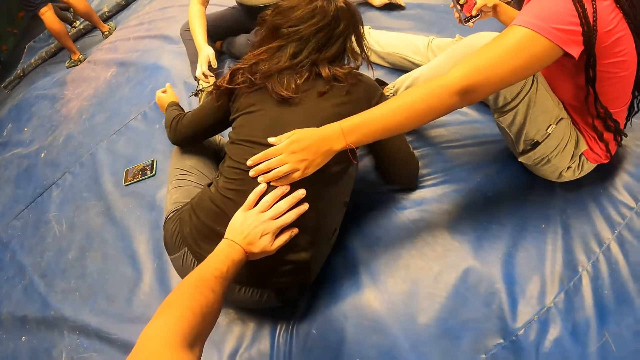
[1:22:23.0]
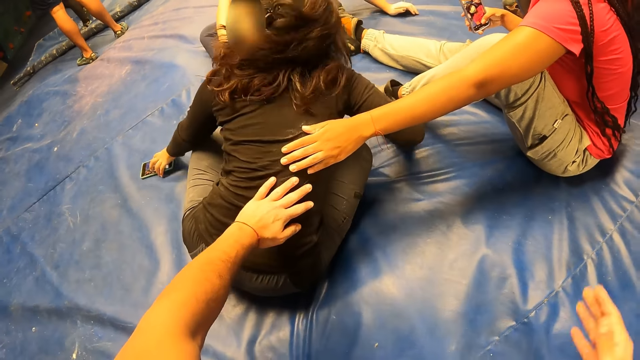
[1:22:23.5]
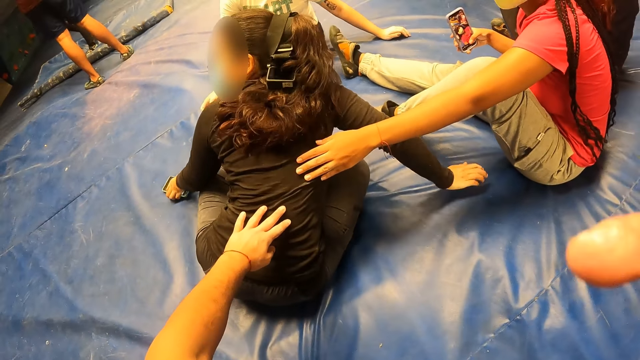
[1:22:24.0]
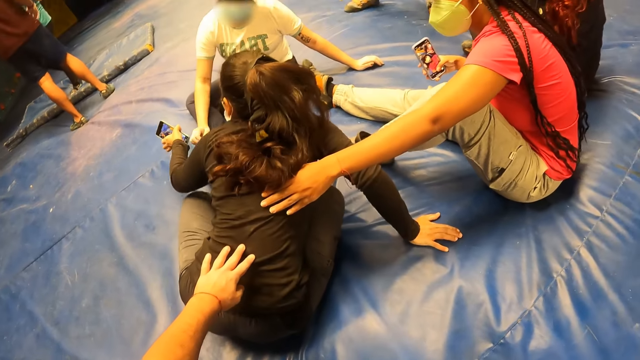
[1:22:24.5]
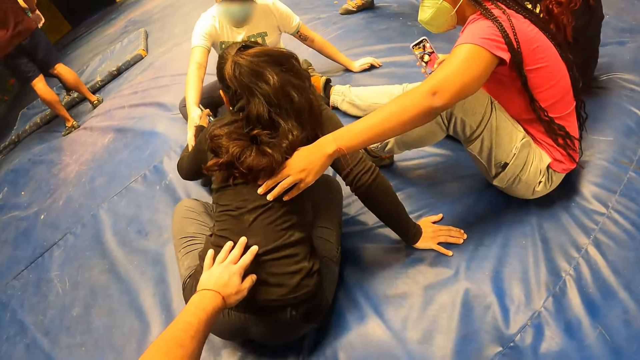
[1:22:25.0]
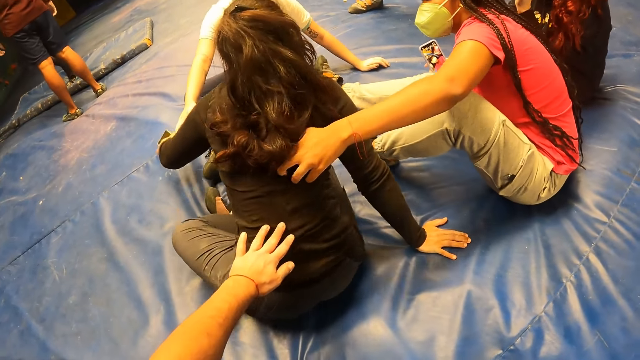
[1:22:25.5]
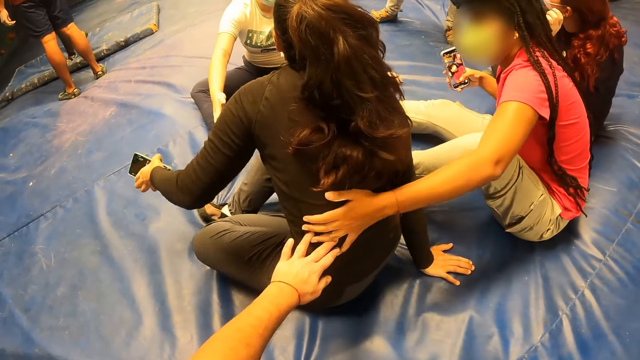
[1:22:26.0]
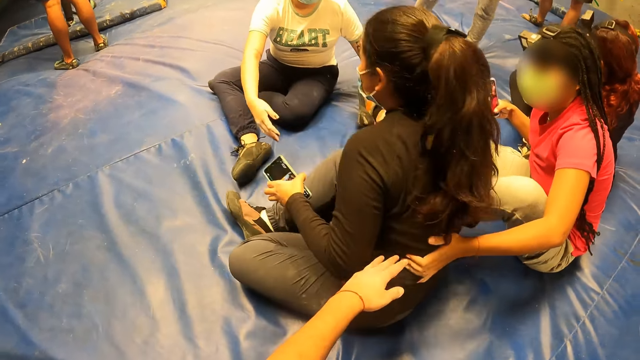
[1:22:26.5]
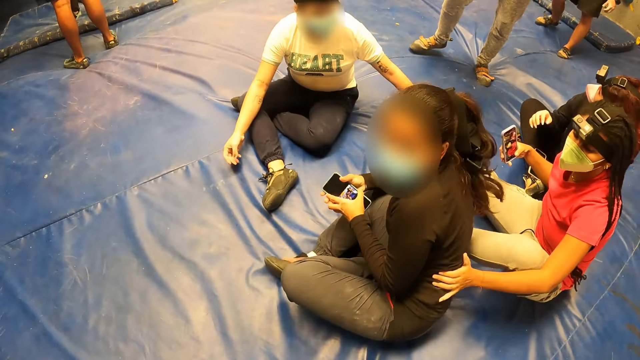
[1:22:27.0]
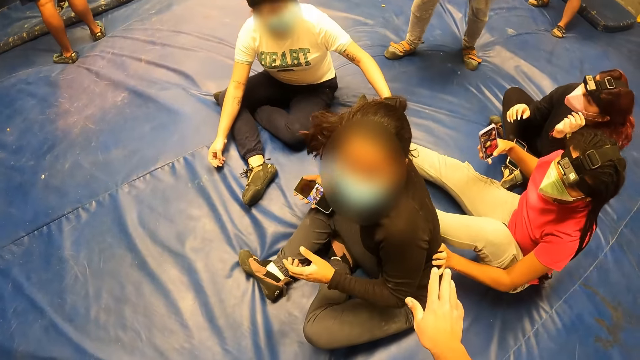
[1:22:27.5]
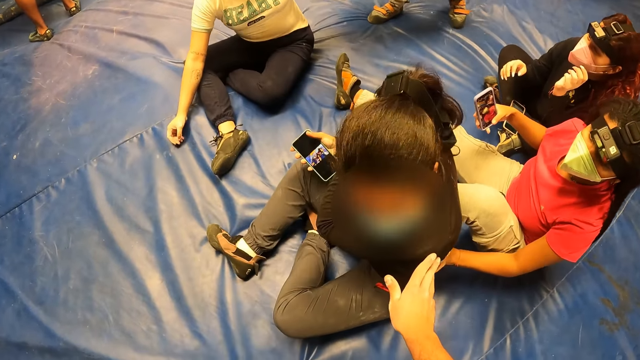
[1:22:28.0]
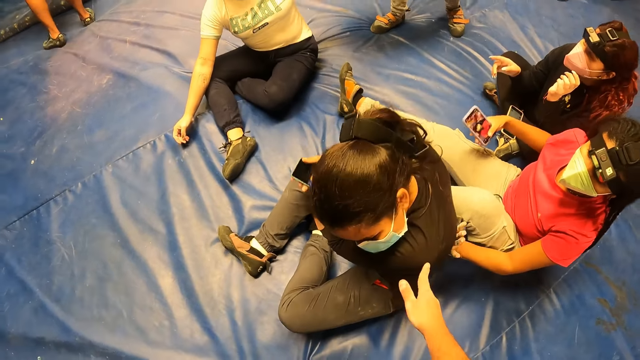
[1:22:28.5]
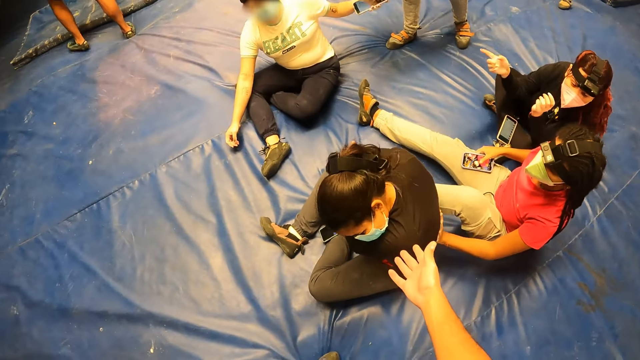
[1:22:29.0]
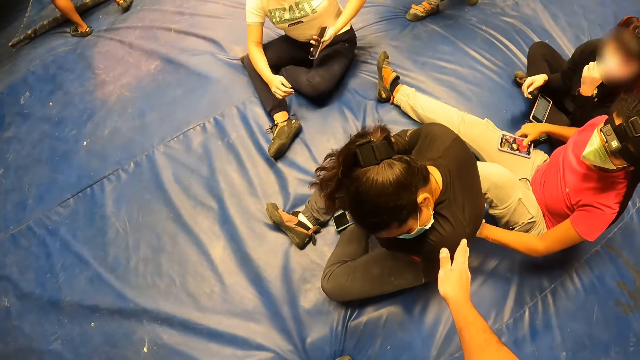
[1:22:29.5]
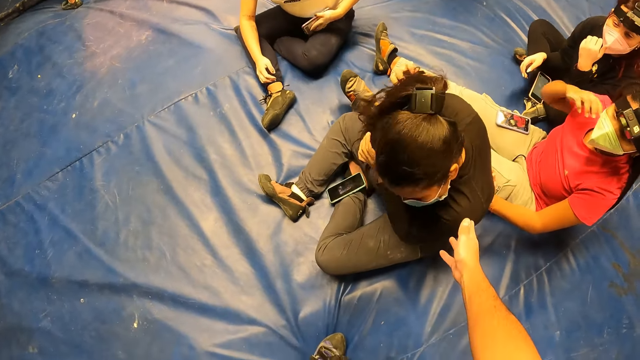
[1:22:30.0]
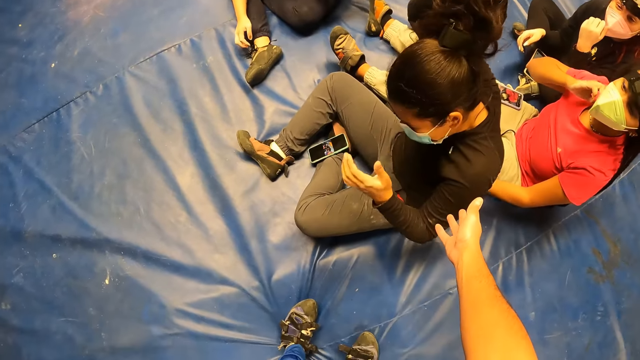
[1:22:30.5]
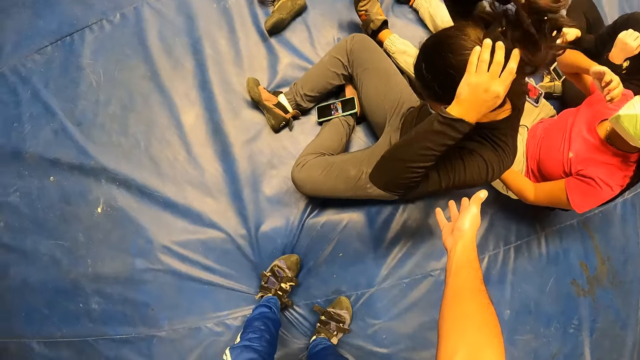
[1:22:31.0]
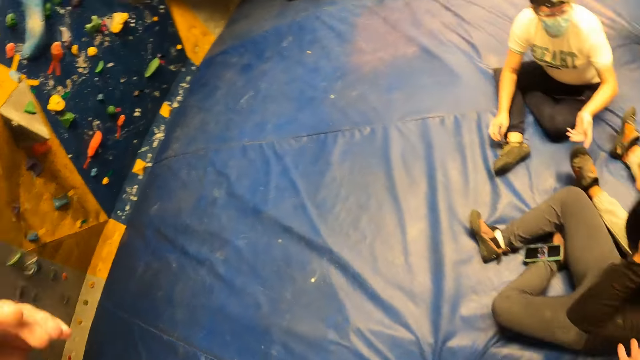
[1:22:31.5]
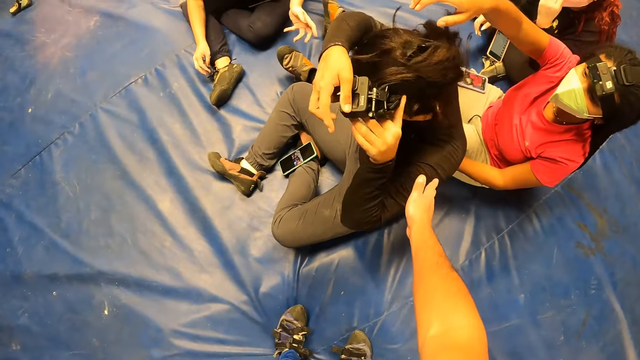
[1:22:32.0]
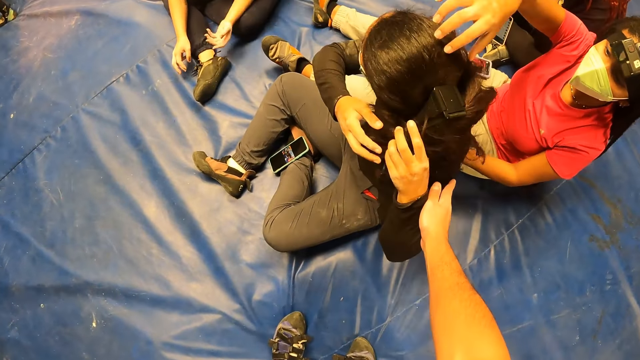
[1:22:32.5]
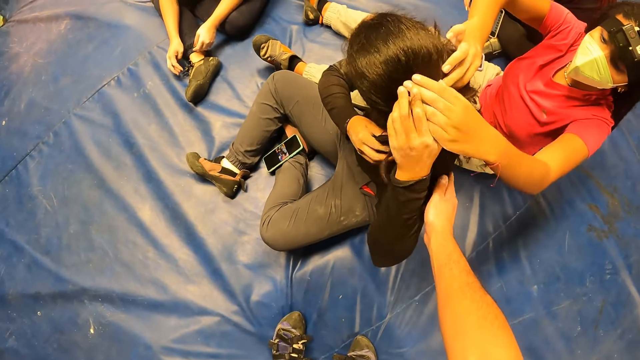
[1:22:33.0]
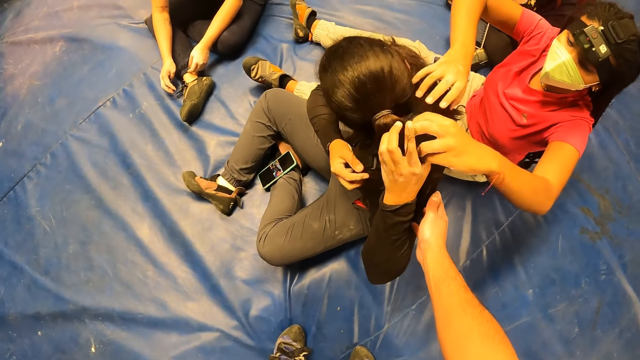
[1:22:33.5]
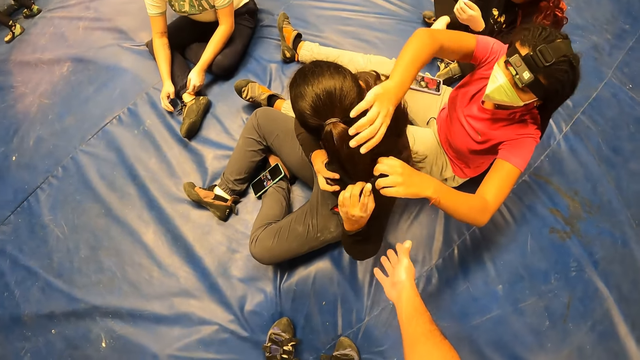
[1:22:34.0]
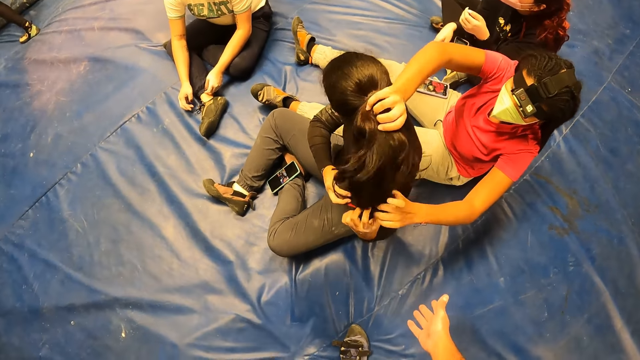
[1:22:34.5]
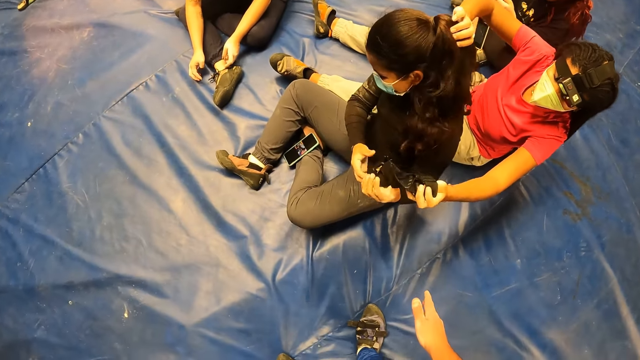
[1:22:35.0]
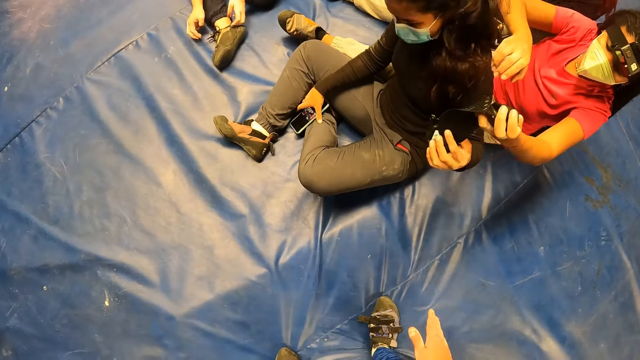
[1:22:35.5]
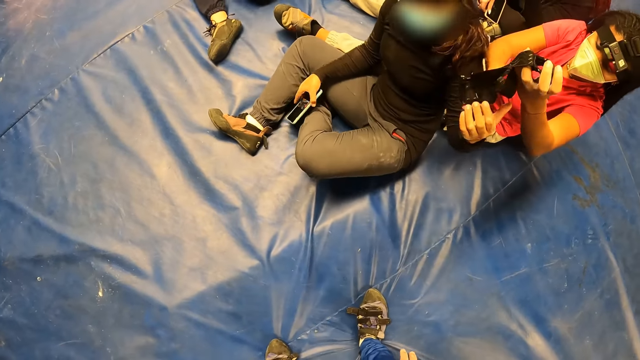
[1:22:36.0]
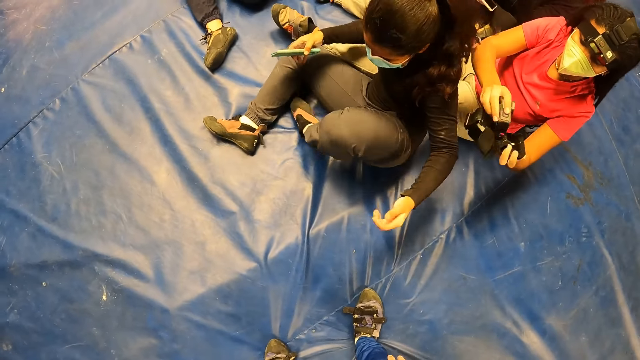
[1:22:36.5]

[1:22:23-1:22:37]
The woman picks a mobile phone from the crash pad with her left hand. She holds the mobile phone on the floor. The camera wearer wipes his face with his right hand. He does gestures. The woman moves her body along the crash pad. She sits properly on the floor. The camera wearer supports the woman's hand with his right hand. He touches the woman's shoulder with his right hand. The woman adjusts her hair with her left hand. She touches the camera with her left hand. She adjusts her hair with both hands. The camera wearer touches the woman's shoulder with his right hand. He gestures to the climbing wall with his left hand. The woman removes the camera on her head with both hands. Another woman assists the first woman to remove the camera from her head. The first woman holds the camera with both hands. She raises the camera with her left hand. She holds the mobile phone on the leg with her right hand. The other woman collects the camera from the first woman with both hands. The first woman picks the mobile phone from the leg with her right hand.

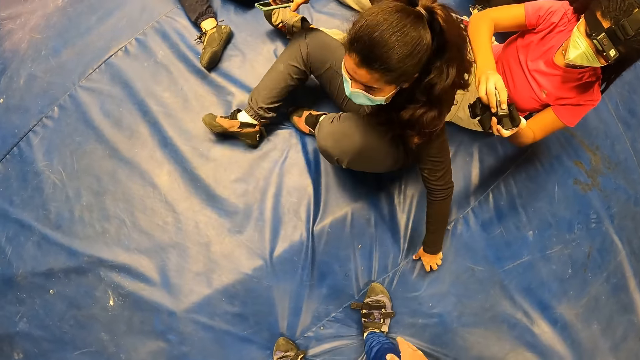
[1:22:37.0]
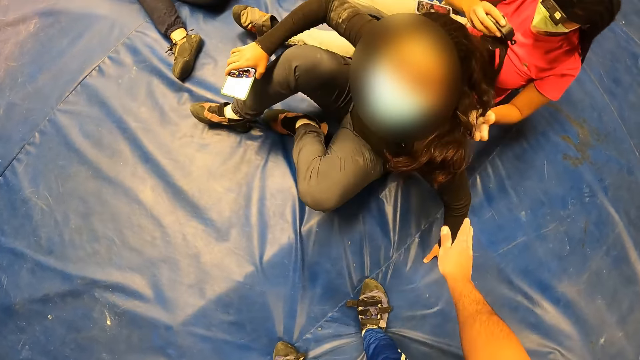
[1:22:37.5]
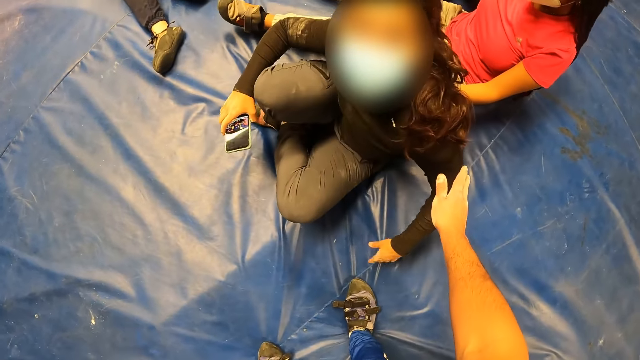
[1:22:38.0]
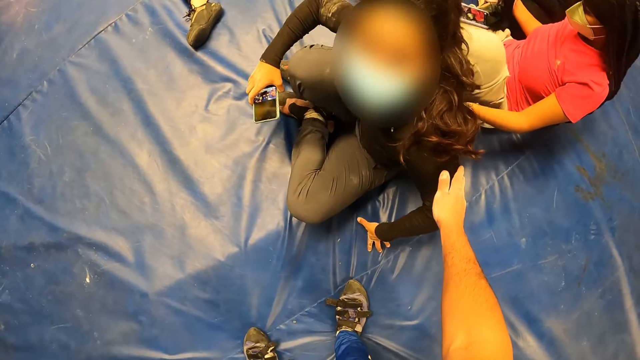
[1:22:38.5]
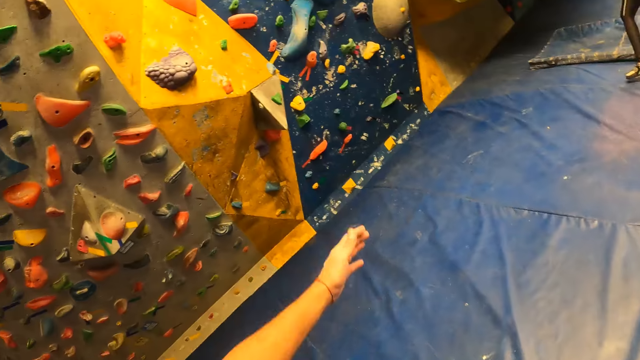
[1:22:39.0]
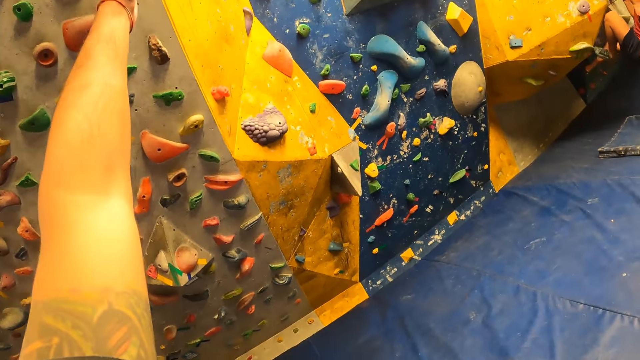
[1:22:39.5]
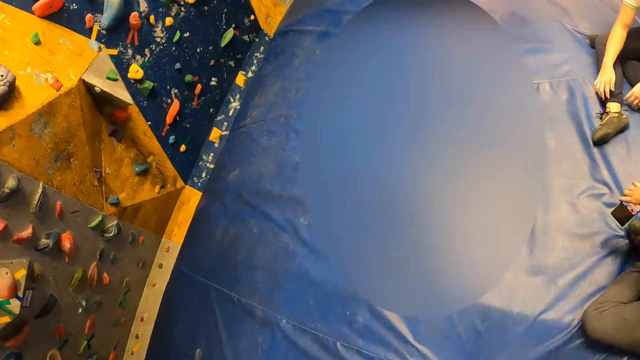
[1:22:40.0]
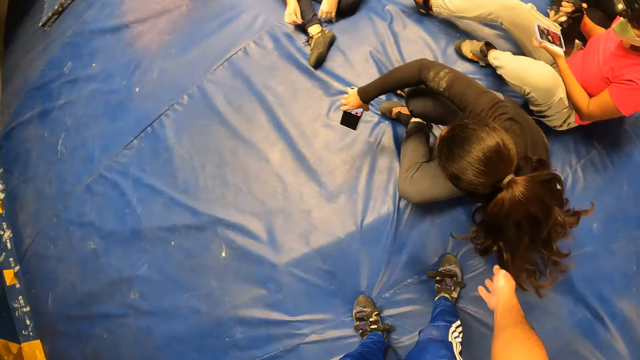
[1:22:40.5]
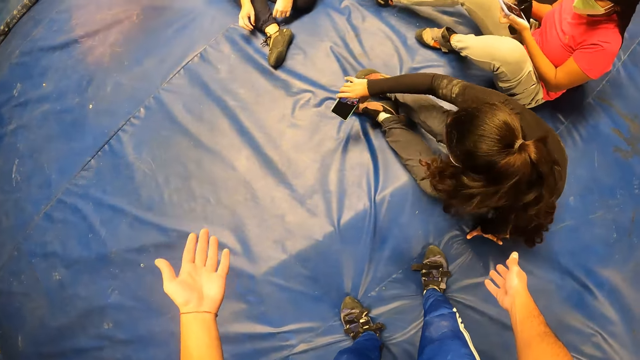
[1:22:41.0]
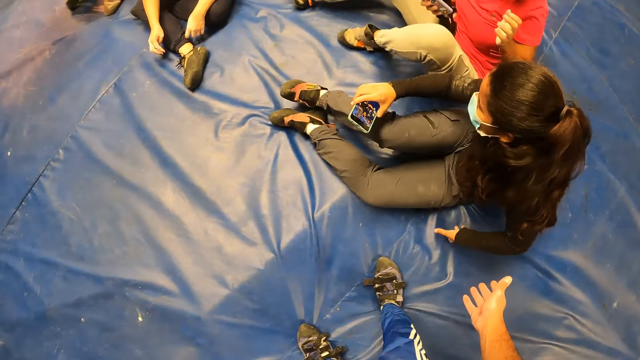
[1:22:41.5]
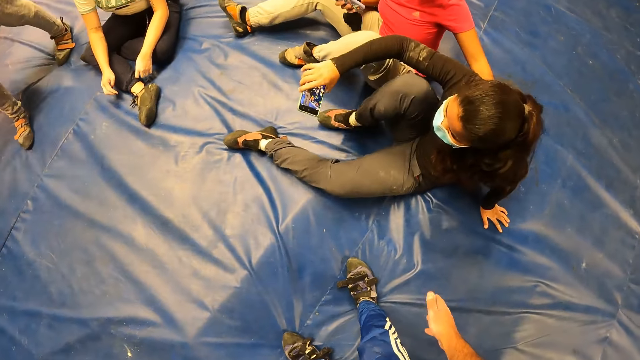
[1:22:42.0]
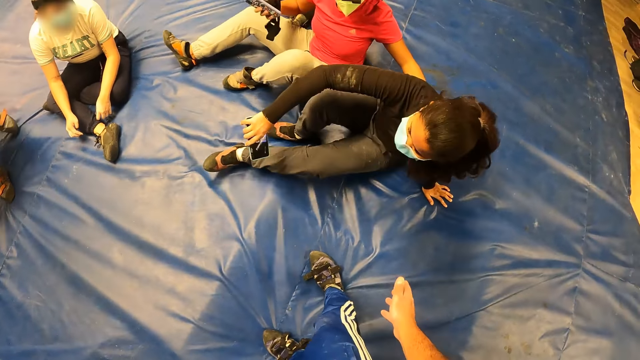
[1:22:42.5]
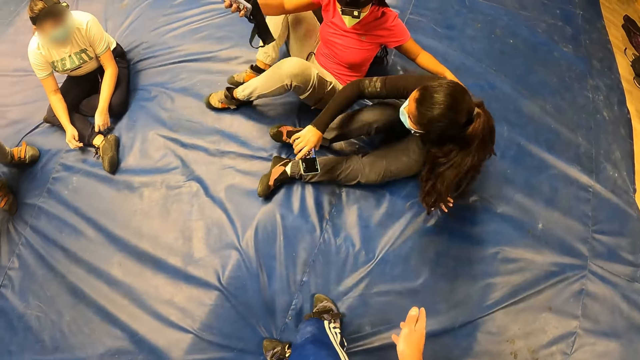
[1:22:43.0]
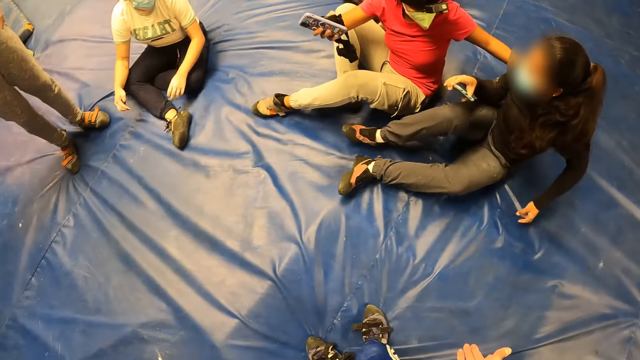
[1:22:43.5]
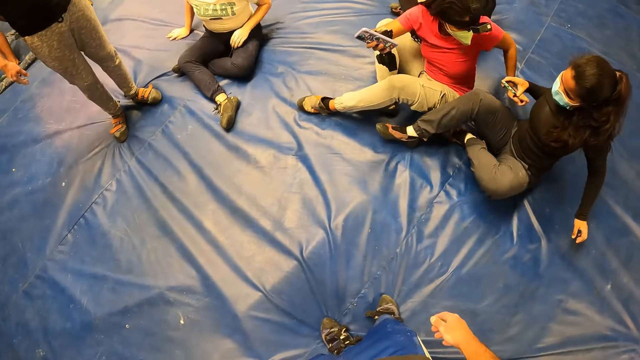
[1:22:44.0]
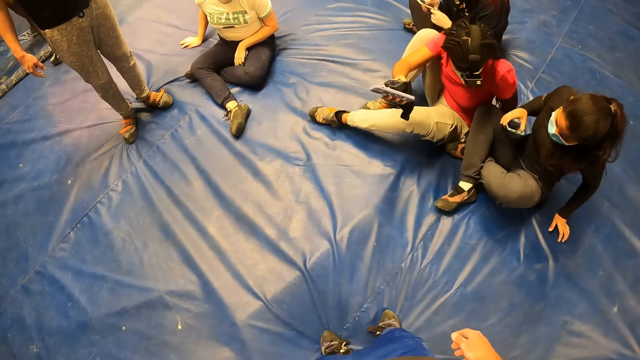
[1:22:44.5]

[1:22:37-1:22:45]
The woman adjusts her position on the crash pad. The camera wearer raises his right hand towards the woman. He holds the woman's hand with his right hand. He gestures towards a wall with his left hand. The woman moves along the crash pad with the phone in her right hand. The camera wearer withdraws his left hand from the wall. The woman sits properly on the floor. Another woman assists the first woman to move along the crash pad.
